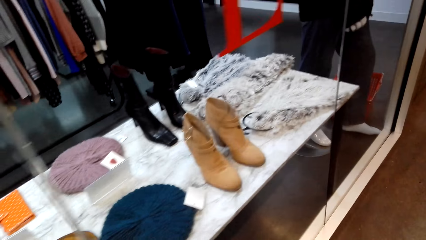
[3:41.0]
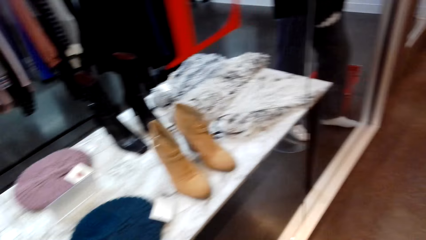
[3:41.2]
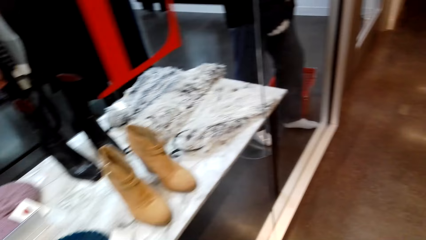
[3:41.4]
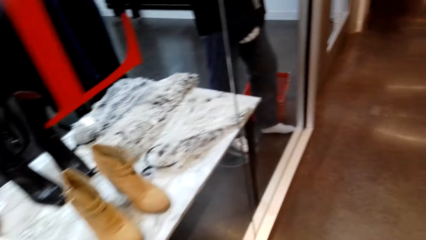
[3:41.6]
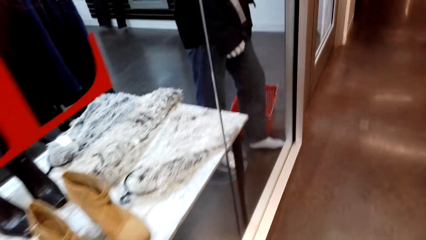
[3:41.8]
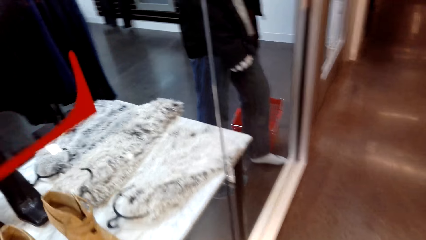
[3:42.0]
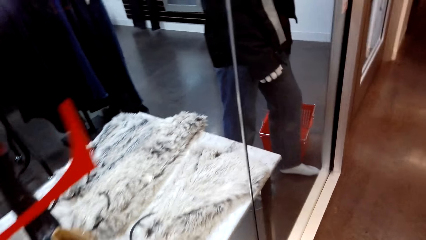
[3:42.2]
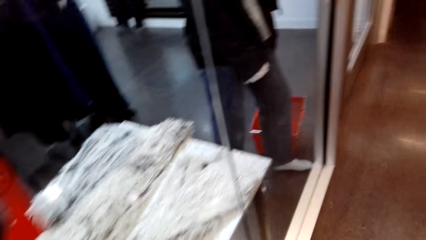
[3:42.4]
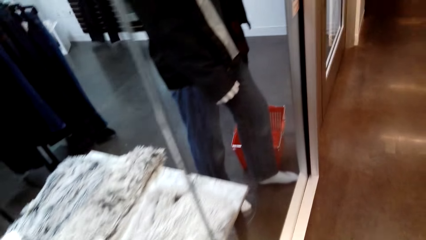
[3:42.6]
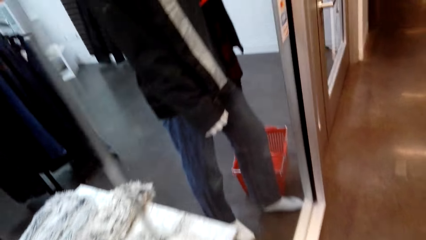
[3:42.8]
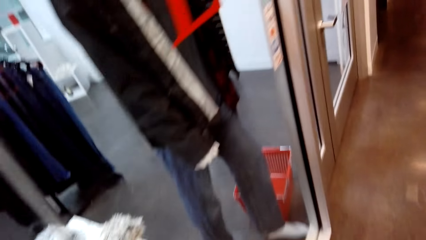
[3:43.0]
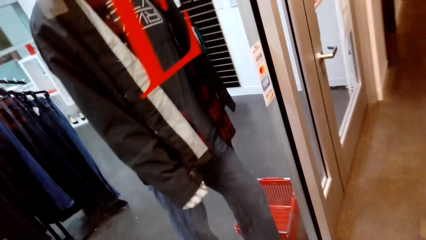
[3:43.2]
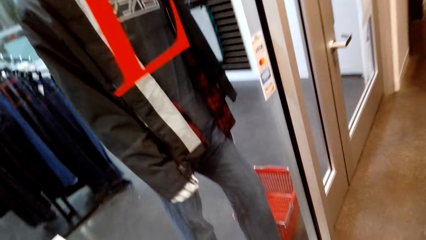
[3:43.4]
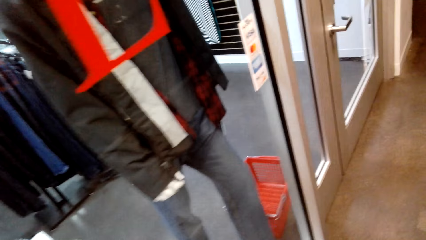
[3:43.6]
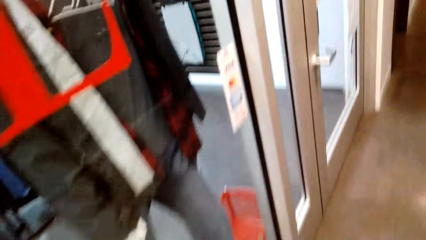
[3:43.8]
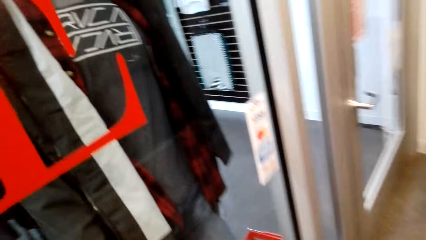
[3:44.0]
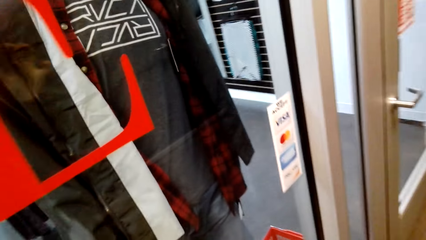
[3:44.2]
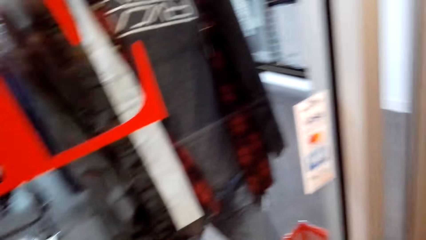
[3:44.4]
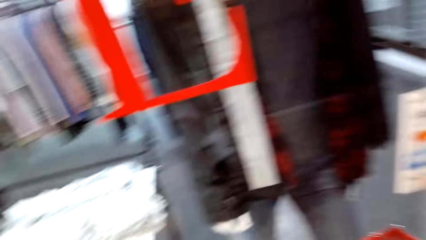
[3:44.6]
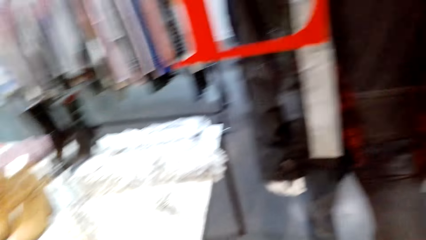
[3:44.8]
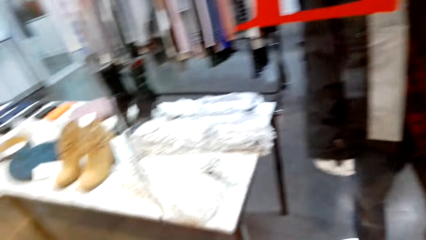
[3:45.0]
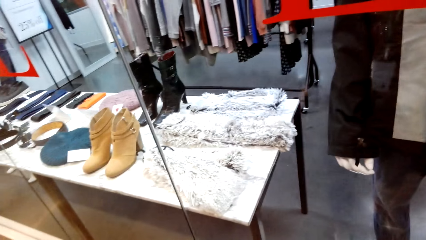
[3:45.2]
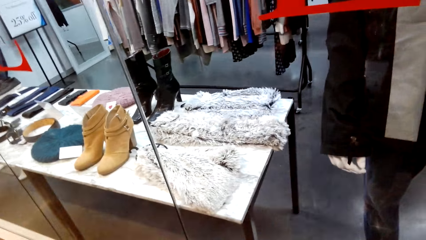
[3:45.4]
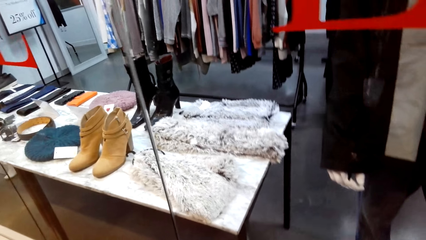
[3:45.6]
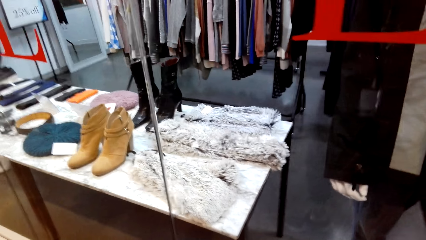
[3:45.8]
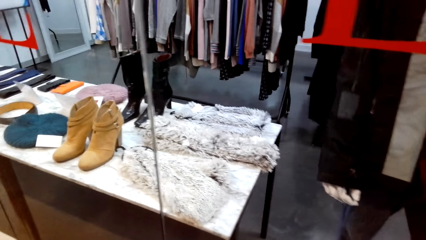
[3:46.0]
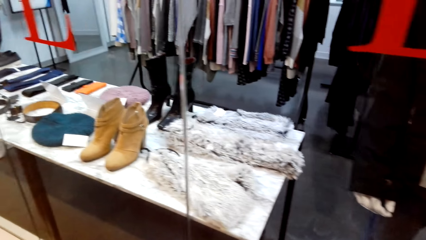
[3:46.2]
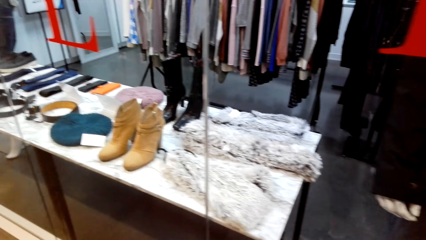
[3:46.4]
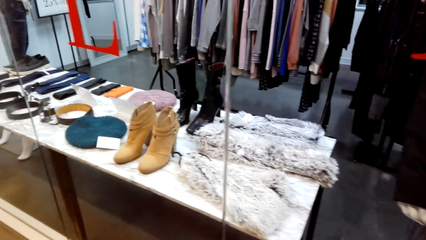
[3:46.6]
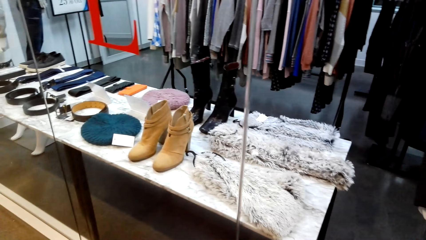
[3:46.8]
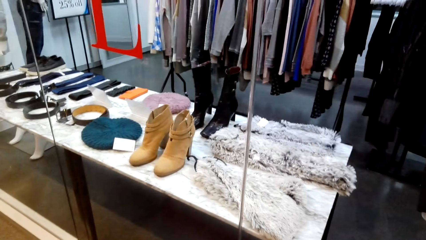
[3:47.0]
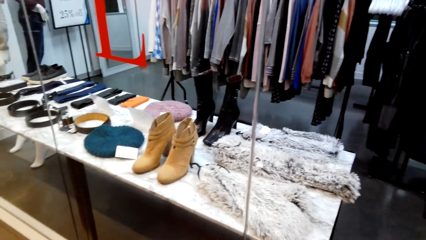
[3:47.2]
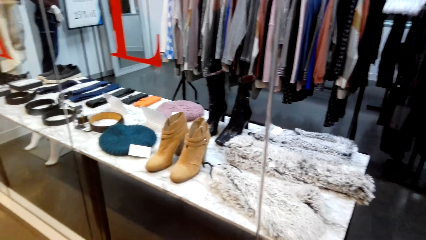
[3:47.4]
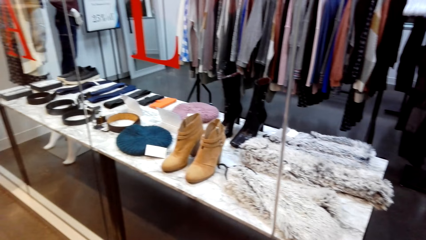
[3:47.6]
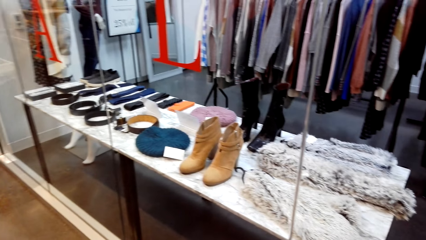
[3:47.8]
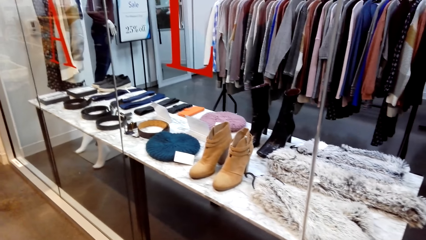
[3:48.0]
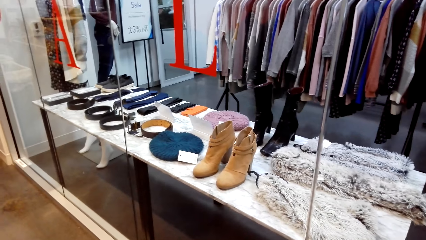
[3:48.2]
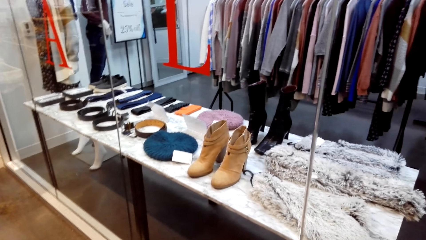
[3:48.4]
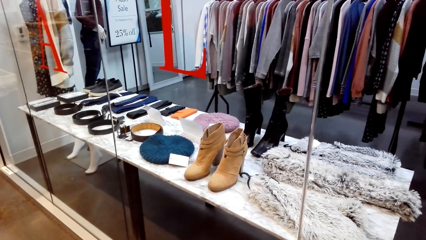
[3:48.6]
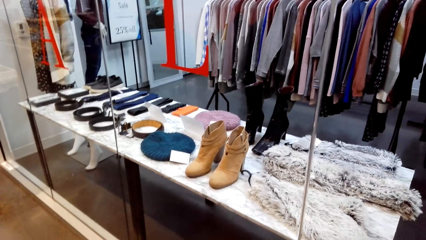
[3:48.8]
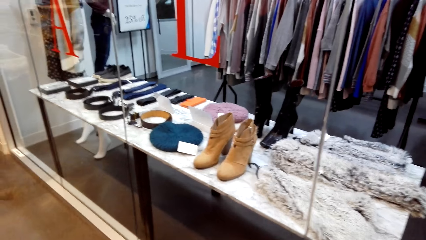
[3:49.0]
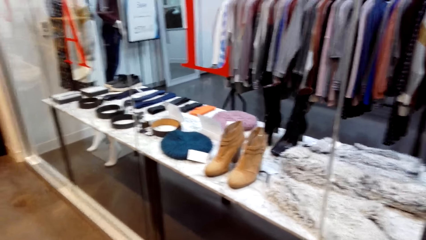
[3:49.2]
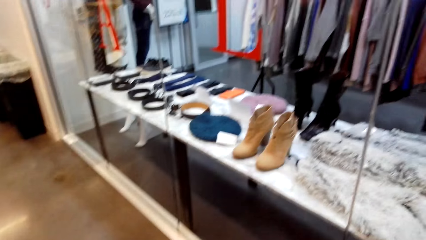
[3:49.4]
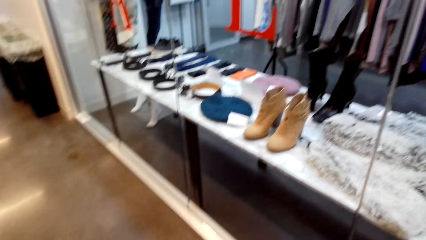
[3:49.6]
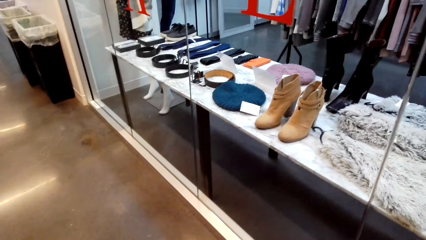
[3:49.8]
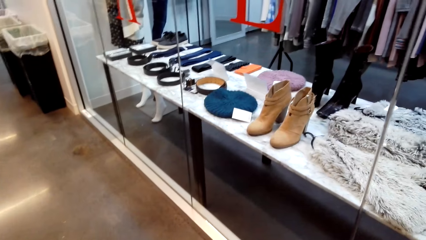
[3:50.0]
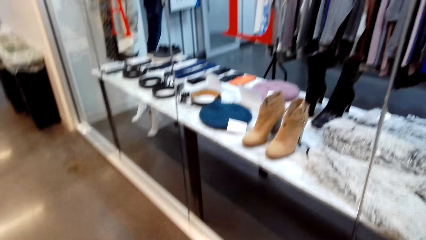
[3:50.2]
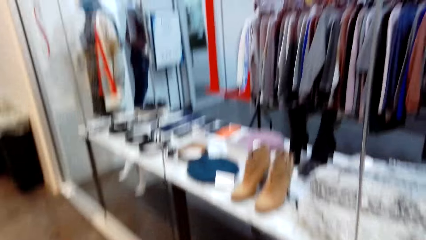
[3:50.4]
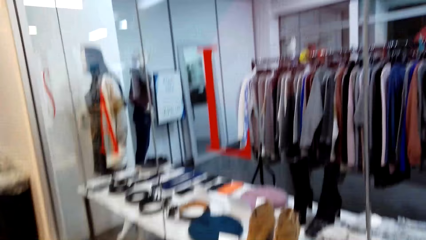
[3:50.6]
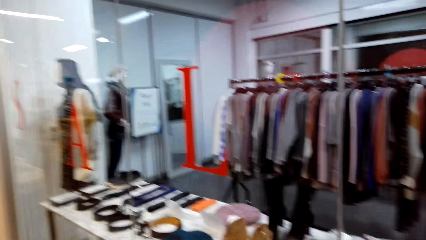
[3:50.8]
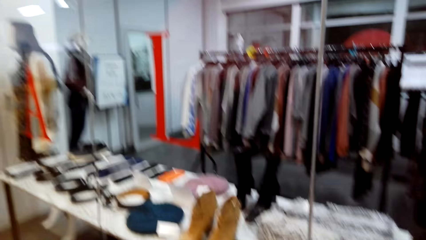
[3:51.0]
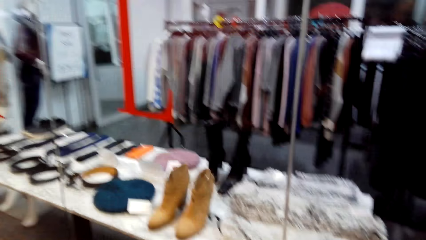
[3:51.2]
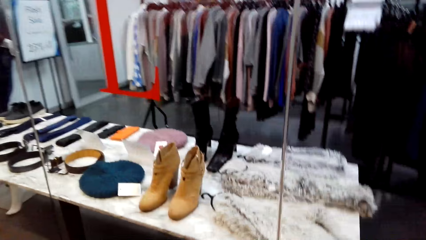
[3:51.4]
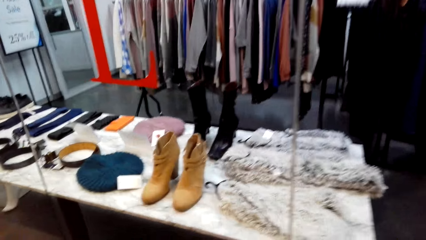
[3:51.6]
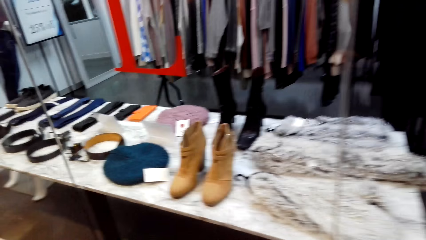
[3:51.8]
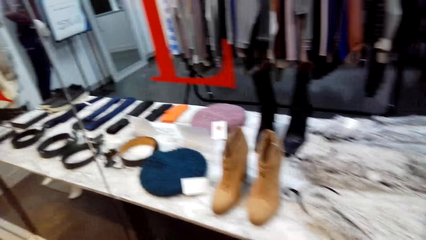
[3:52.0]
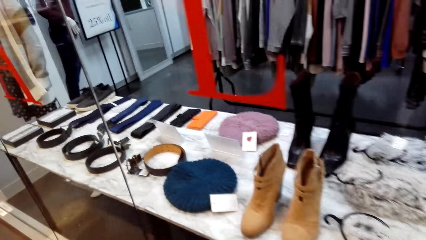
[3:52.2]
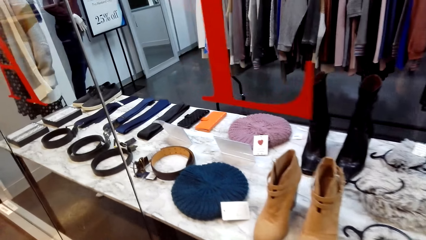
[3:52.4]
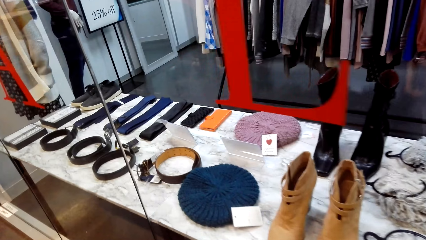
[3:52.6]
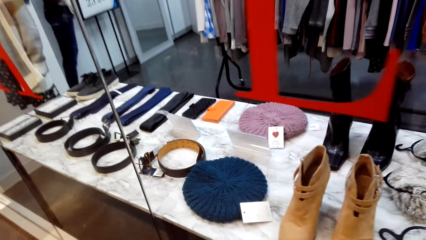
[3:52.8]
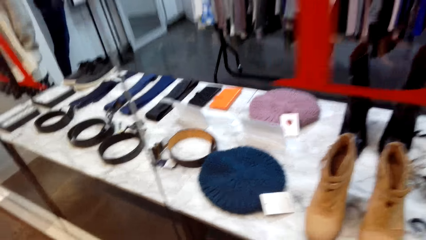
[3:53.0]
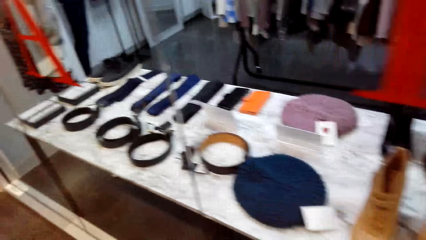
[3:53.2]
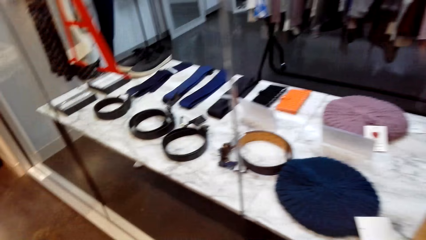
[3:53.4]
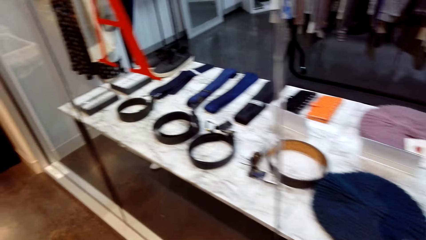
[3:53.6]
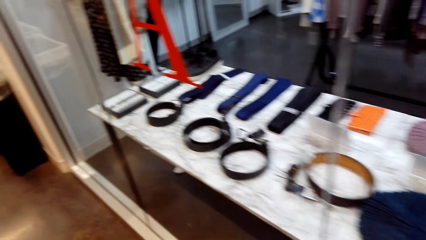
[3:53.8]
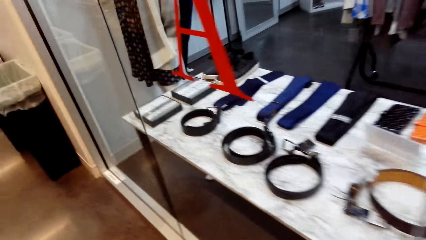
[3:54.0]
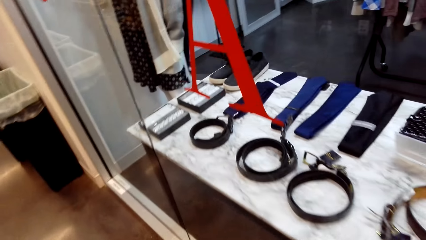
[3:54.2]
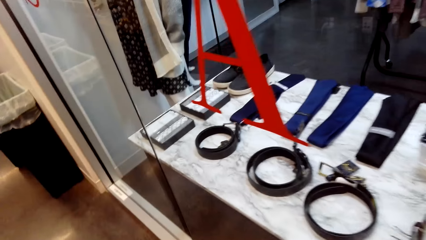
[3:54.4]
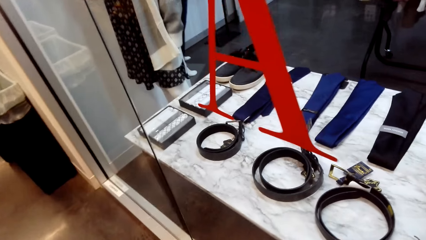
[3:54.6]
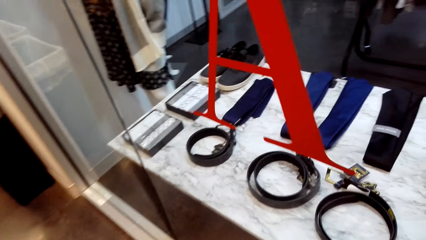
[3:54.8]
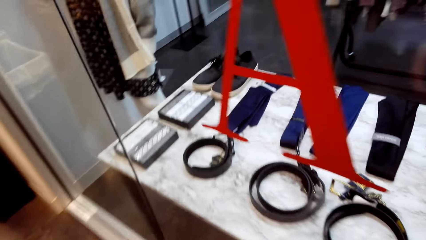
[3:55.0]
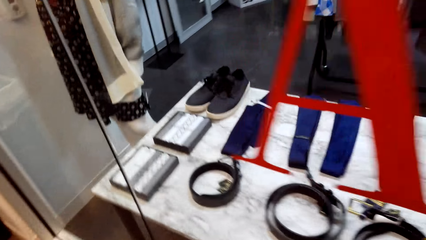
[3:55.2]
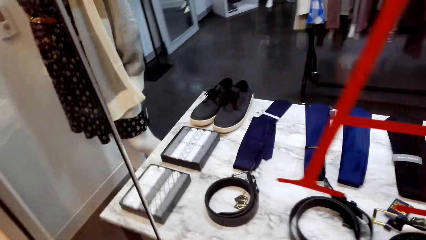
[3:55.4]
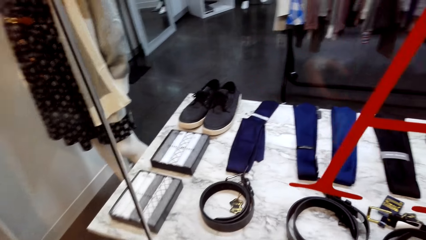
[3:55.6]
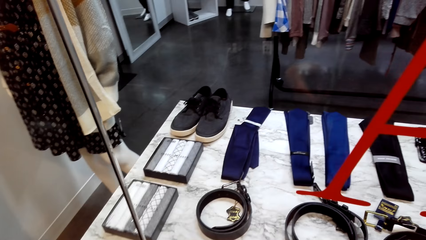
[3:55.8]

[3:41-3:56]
The camera wearer walks around the store. They look around.
